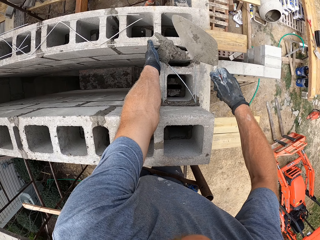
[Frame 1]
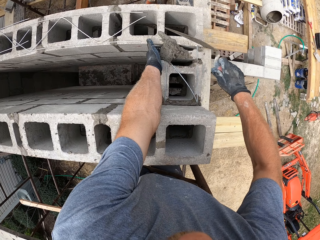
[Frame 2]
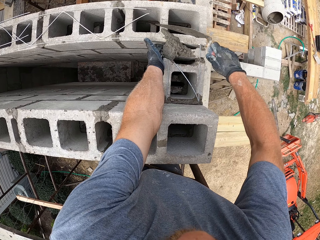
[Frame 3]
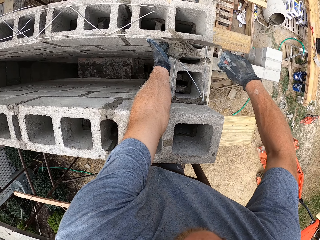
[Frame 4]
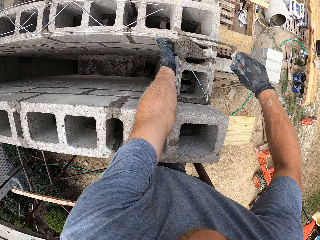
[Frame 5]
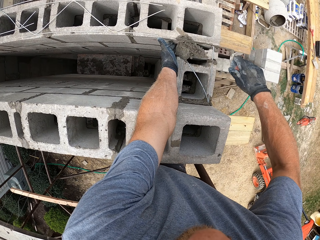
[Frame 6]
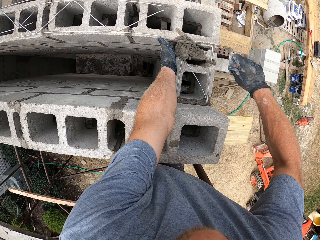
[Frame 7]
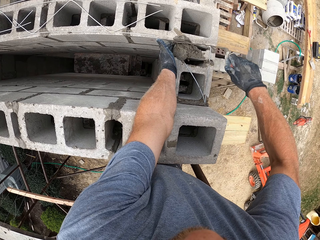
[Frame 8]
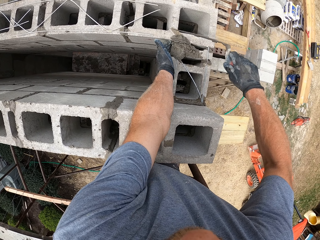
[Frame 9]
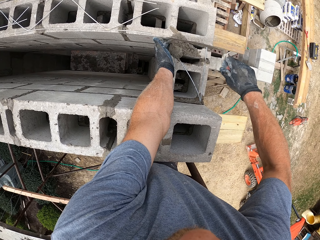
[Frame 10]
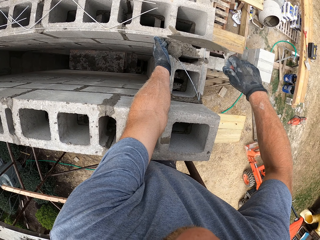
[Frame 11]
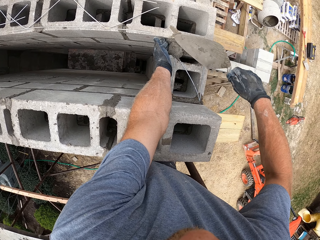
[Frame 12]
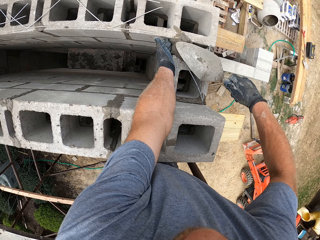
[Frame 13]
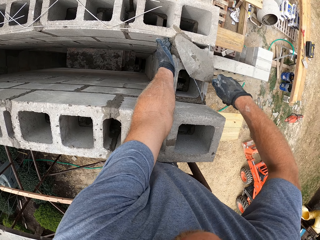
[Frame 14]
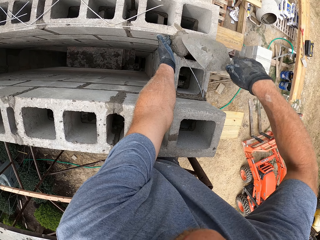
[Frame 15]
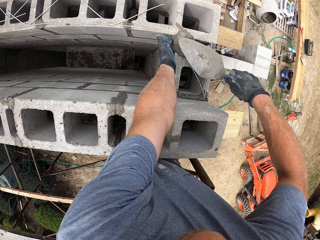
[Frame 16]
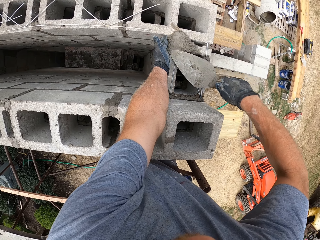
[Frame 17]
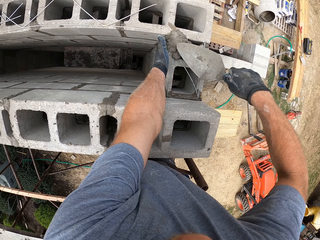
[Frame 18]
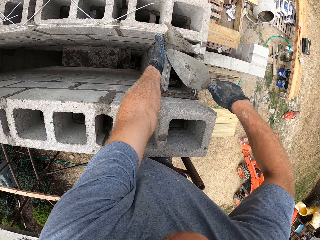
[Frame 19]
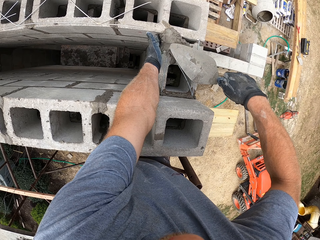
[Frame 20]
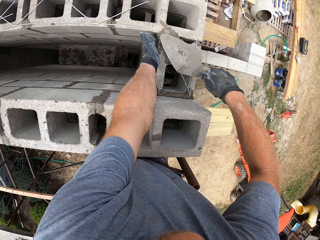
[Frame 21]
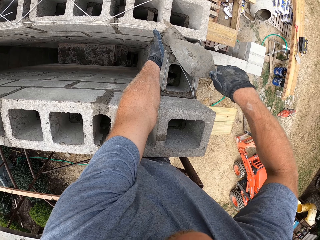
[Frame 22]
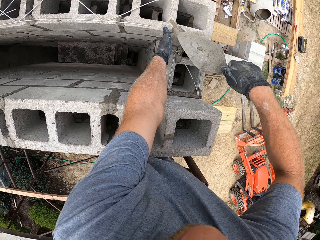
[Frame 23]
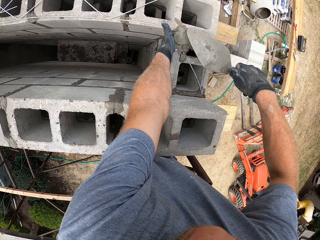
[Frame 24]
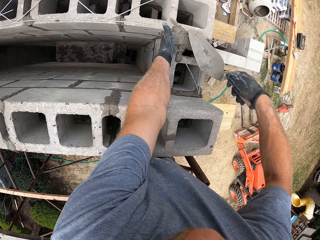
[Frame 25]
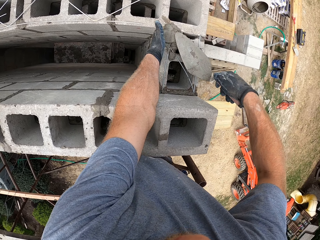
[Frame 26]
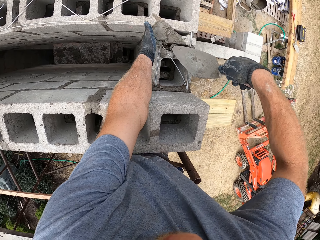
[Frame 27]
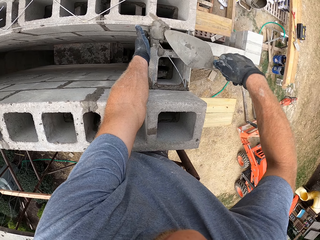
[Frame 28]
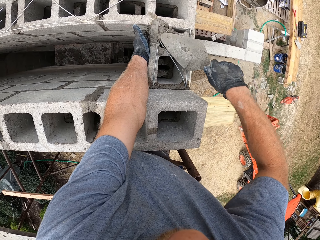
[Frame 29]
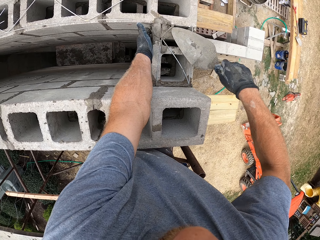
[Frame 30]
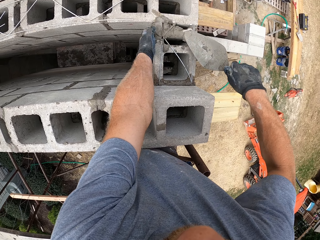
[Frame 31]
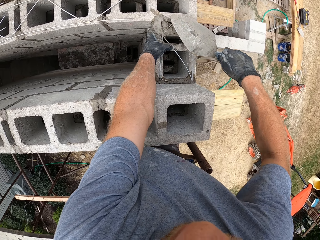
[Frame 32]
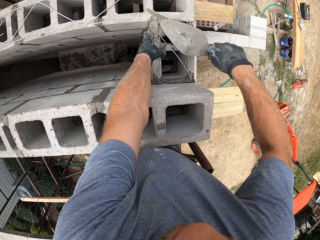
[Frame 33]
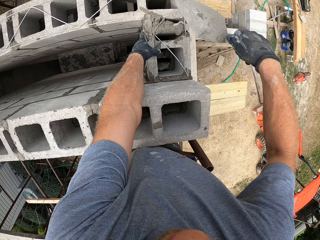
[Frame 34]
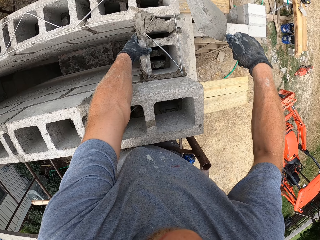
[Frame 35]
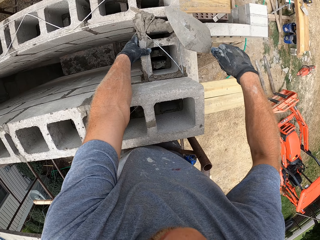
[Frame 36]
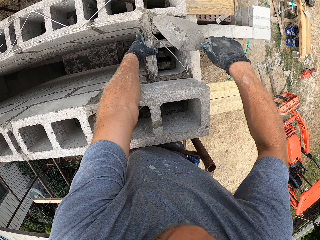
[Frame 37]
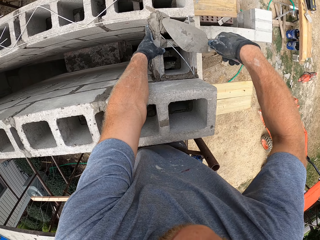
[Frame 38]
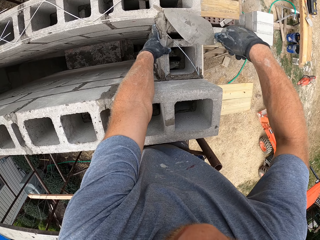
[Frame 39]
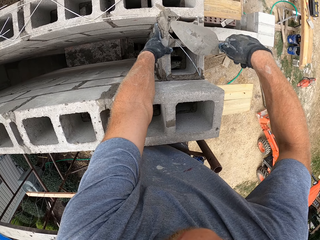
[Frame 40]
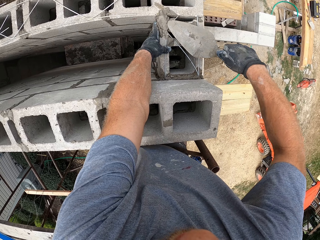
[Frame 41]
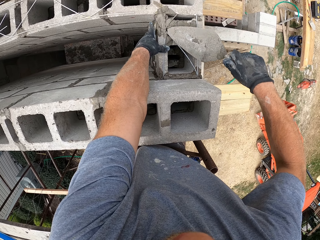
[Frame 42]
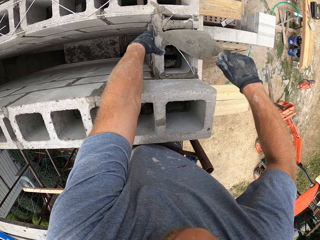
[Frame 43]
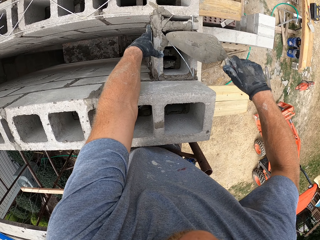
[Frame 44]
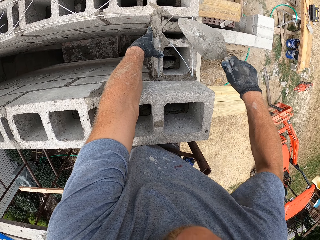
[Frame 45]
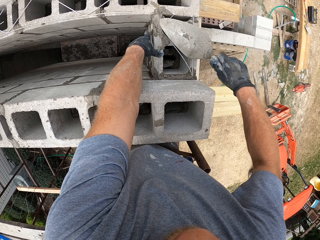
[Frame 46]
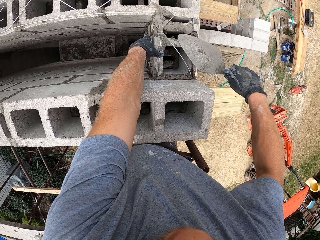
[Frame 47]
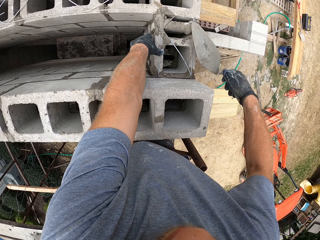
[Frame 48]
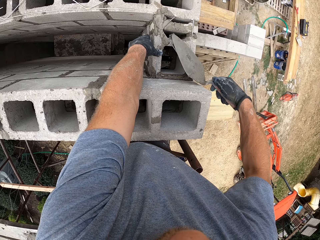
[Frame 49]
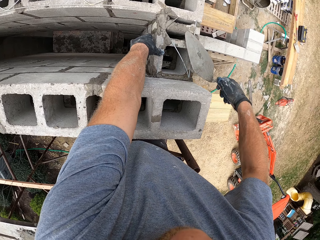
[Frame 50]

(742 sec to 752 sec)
The camera wearer holds the block. They pour concrete in the block. They spread the concrete.

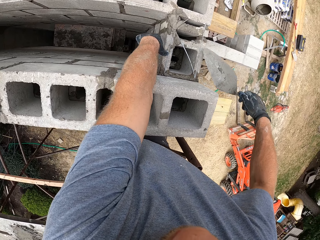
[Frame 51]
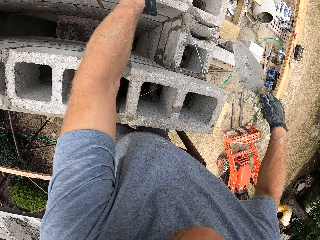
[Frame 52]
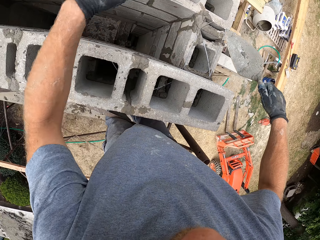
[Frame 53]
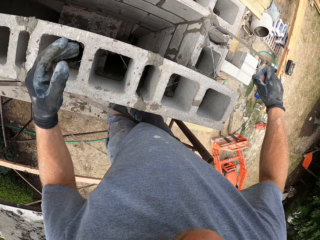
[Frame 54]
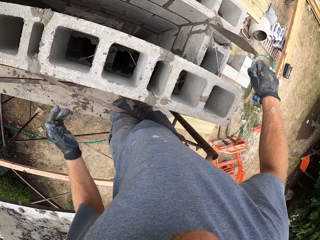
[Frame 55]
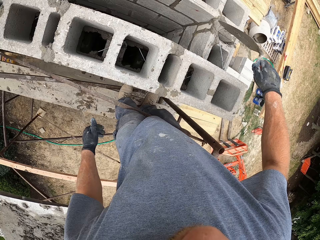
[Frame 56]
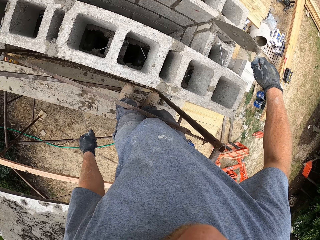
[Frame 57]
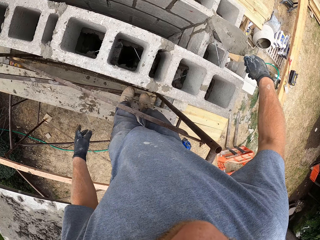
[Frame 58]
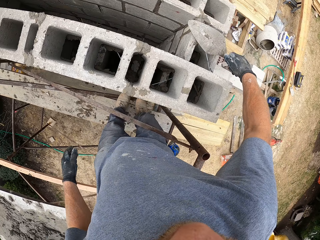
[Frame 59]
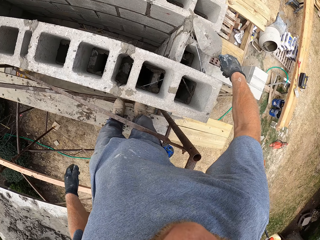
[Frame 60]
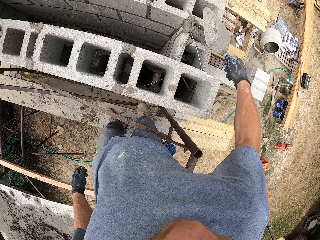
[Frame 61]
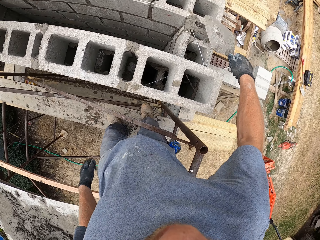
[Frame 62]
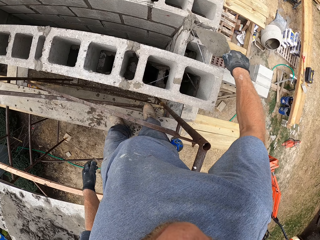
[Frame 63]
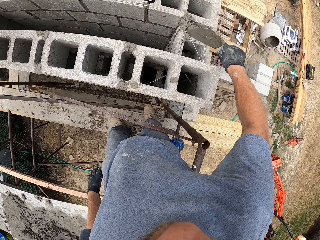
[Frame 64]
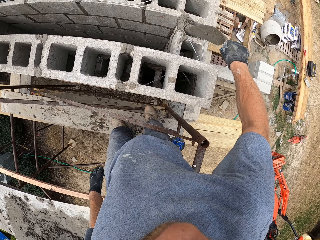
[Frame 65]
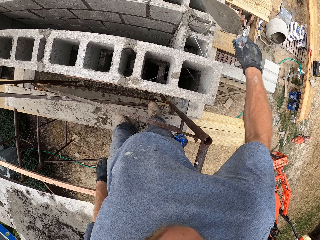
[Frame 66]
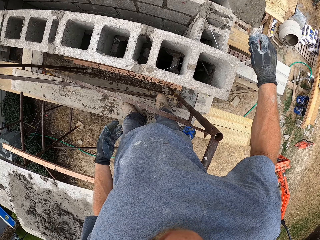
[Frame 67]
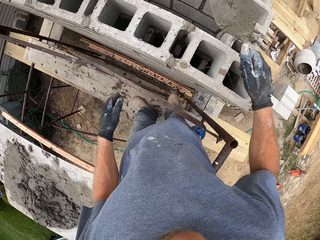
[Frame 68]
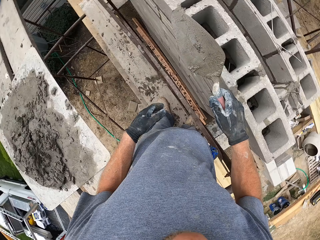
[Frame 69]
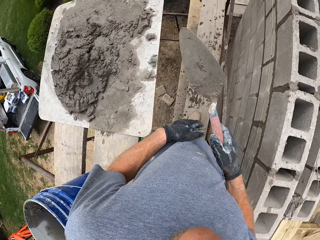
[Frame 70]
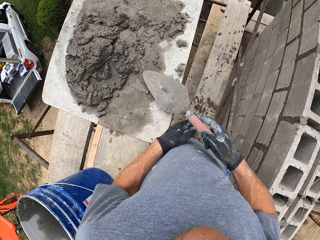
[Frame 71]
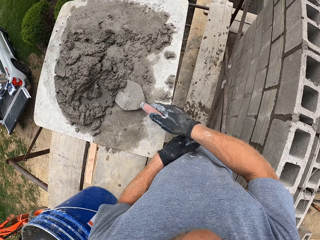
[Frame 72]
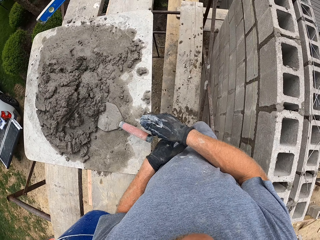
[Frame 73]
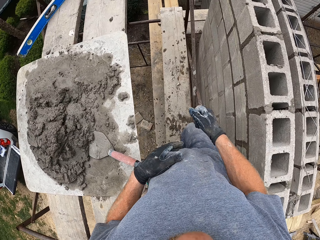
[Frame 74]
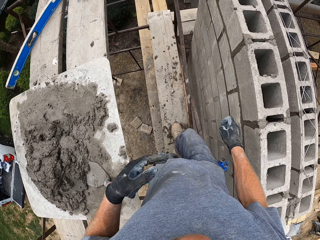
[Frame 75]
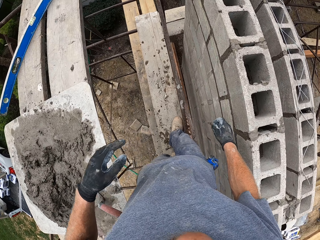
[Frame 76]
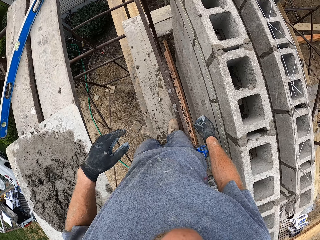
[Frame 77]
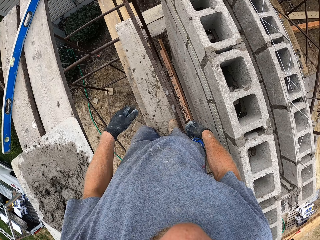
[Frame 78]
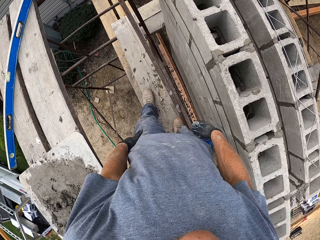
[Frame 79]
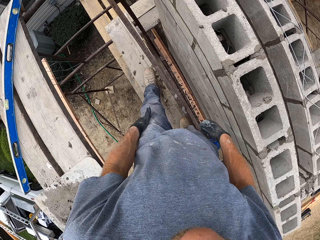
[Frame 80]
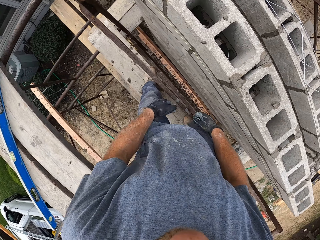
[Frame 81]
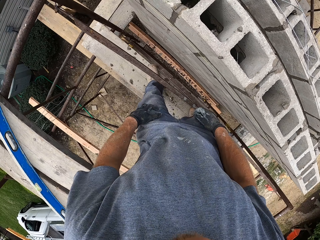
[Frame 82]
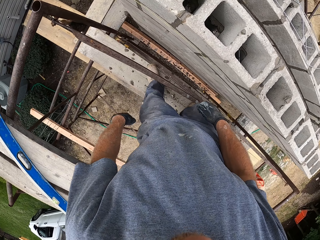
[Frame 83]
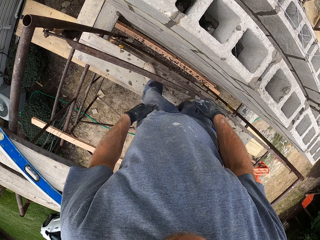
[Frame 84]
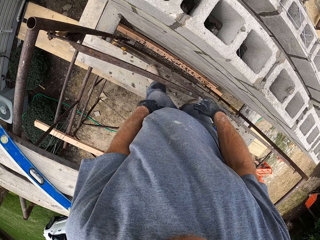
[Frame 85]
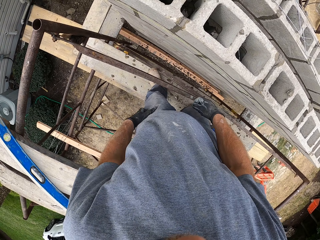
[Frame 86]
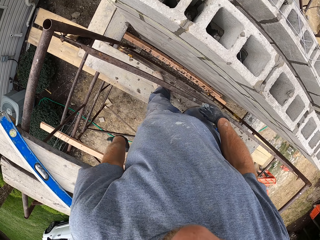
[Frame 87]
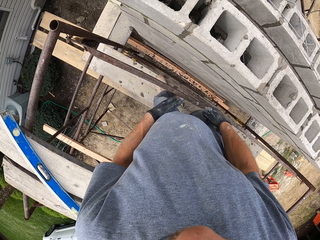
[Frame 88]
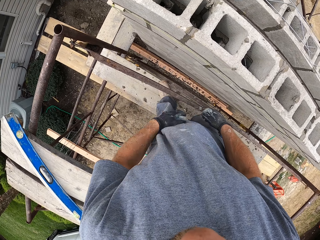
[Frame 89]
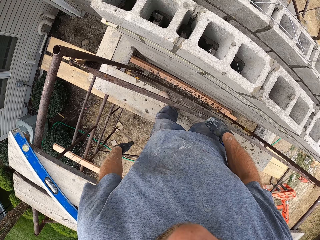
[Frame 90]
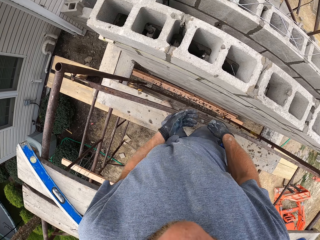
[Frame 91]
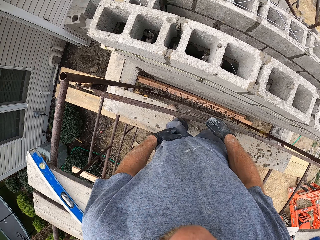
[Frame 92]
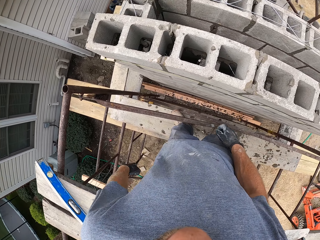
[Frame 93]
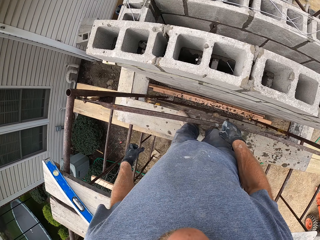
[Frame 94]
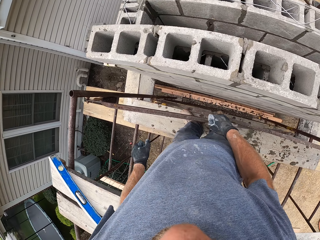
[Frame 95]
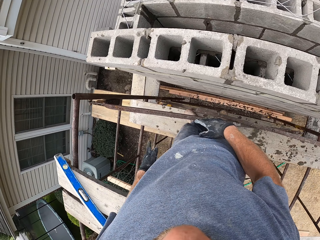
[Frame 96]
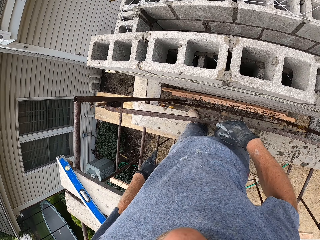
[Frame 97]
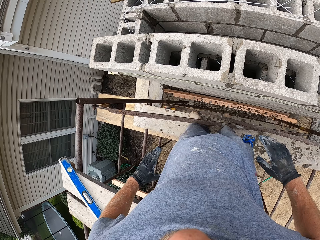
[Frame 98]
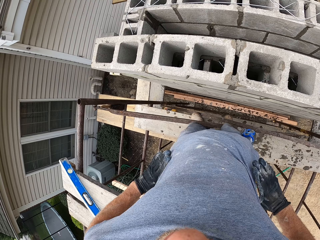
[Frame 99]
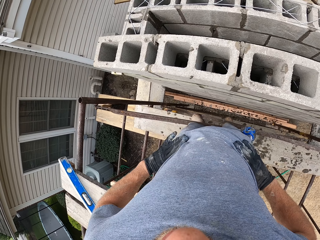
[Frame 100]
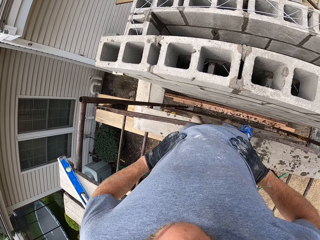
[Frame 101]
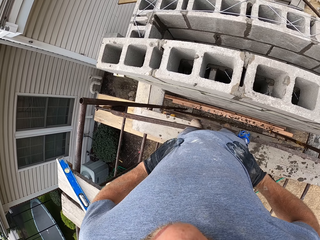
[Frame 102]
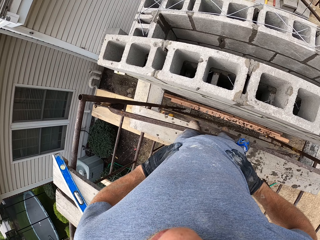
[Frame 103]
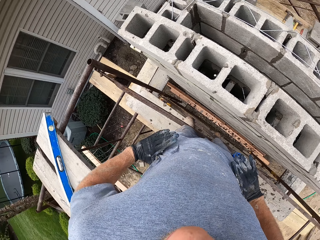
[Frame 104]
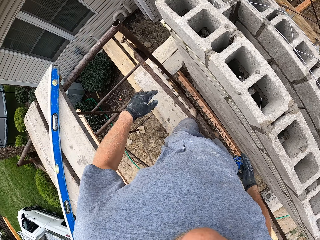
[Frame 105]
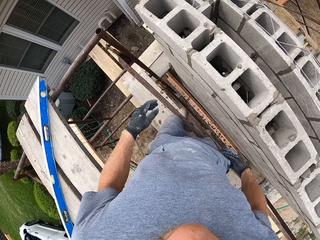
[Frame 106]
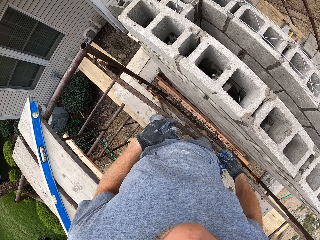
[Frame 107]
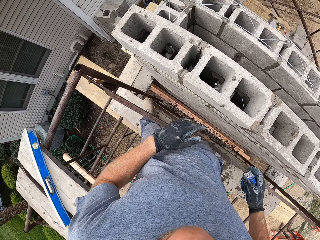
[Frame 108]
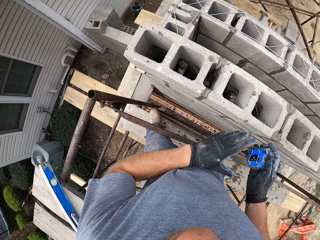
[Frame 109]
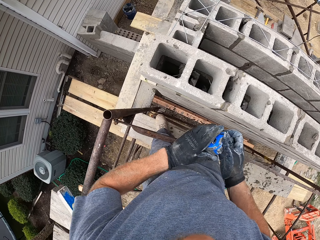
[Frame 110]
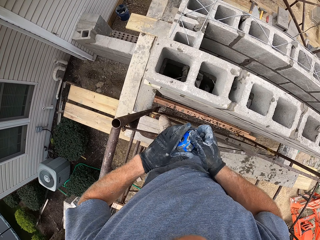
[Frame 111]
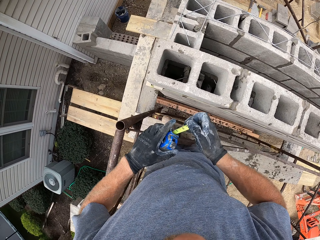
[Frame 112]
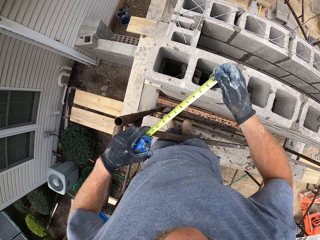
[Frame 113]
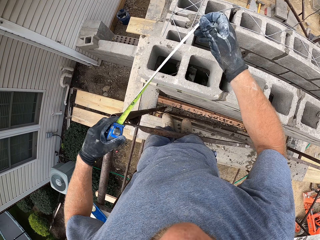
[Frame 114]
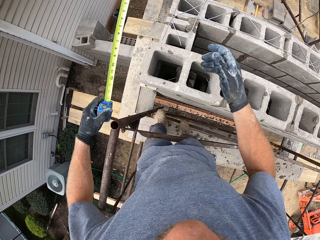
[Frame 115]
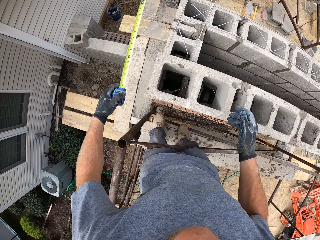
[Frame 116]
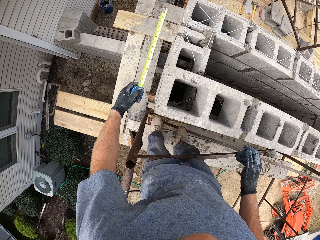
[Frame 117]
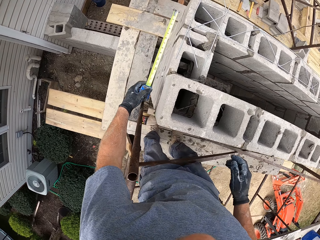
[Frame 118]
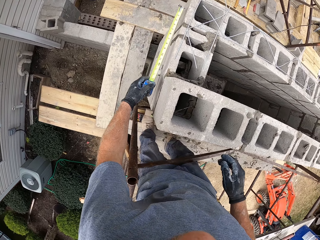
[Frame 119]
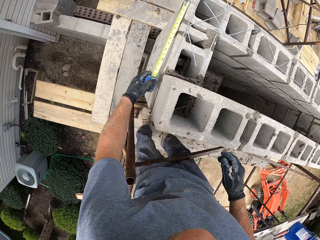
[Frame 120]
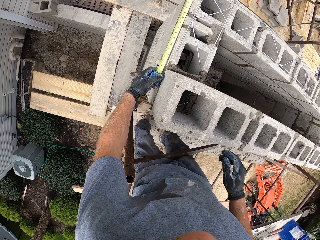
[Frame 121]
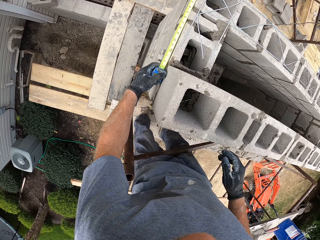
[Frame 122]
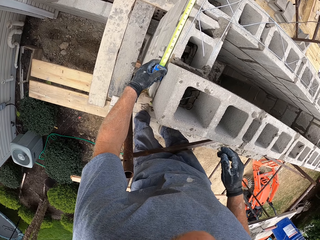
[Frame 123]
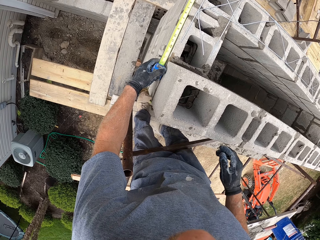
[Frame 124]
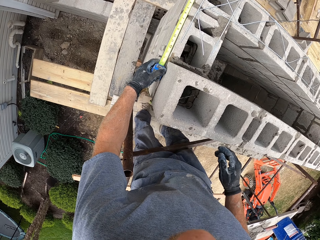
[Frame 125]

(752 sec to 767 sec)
The camera wearer moves his hands away from the wall. He spreads concrete. He rubs his hand on his trouser. He moves the trowel away from the wall. He turns. He drops the hand trowel on the wooden plank. He walks. He rubs his hand on his trousers. He moves. He places his hand on his waist. He removes a taping rule or tape measure from his pocket. He holds the tape measure with the other hand. He pulls the tape measure. He moves a leg. He moves the tape measure towards the wall. He measures the brick with the taping rule. He puts the tape measure on the wall.
